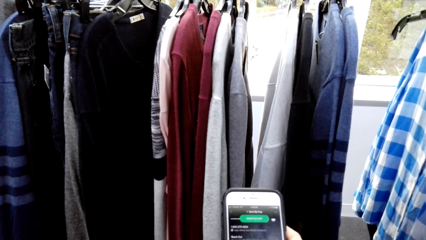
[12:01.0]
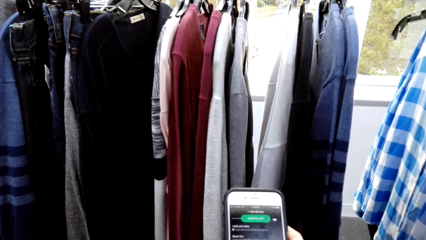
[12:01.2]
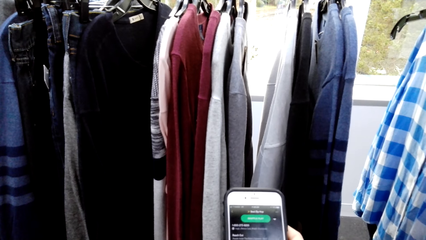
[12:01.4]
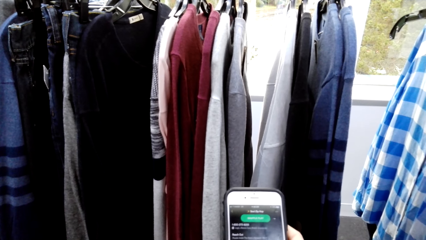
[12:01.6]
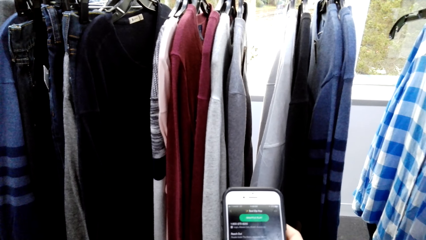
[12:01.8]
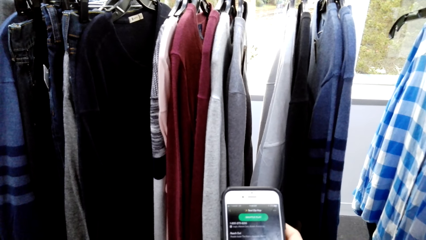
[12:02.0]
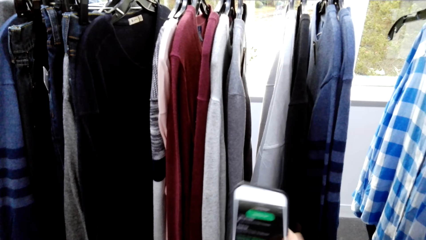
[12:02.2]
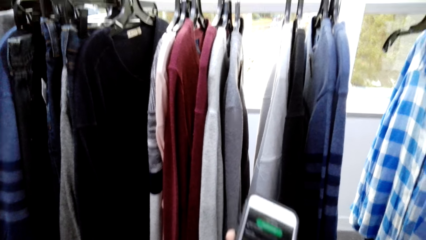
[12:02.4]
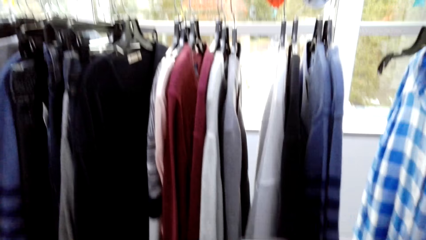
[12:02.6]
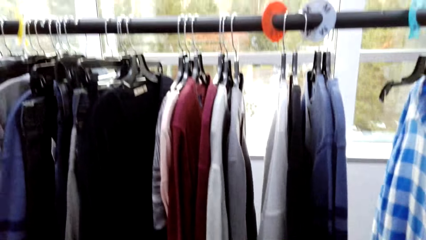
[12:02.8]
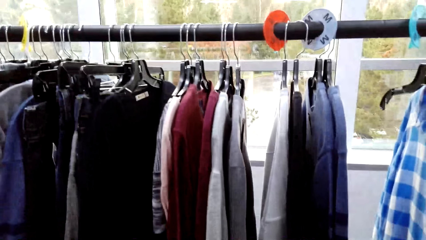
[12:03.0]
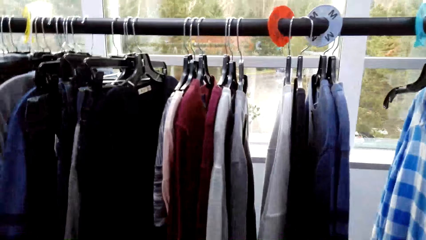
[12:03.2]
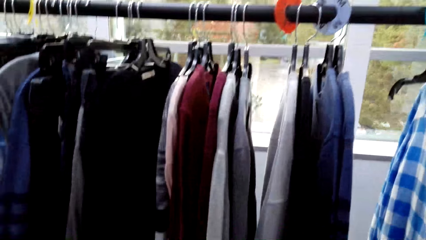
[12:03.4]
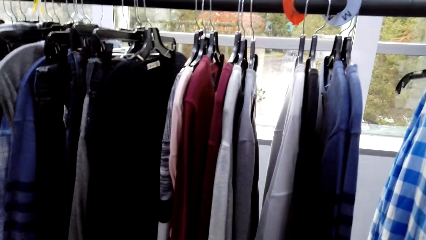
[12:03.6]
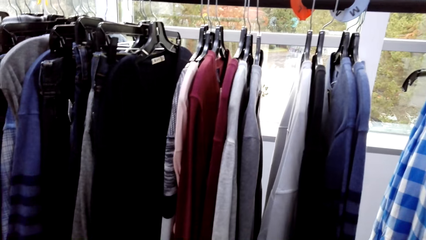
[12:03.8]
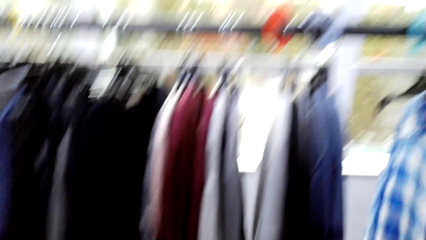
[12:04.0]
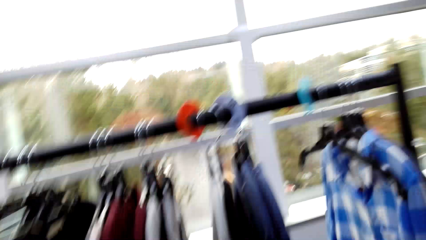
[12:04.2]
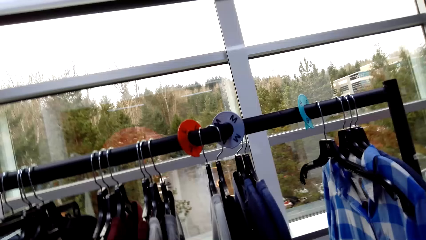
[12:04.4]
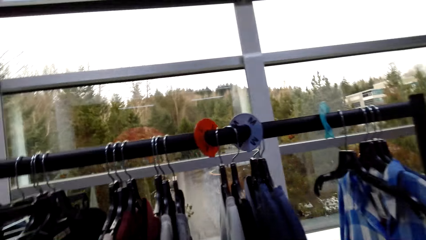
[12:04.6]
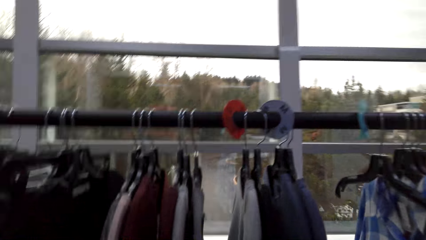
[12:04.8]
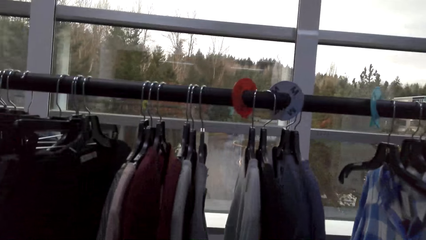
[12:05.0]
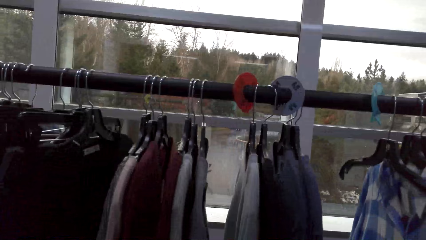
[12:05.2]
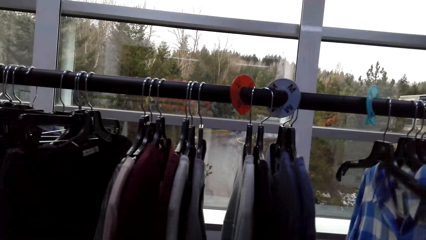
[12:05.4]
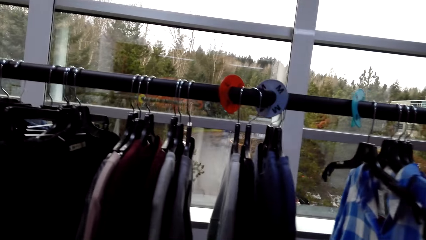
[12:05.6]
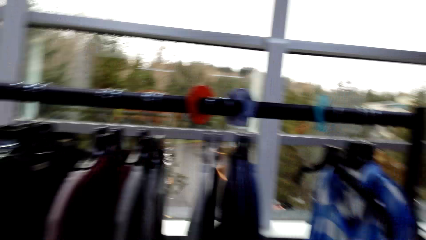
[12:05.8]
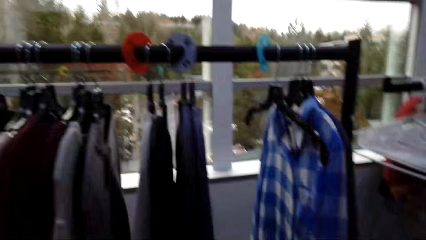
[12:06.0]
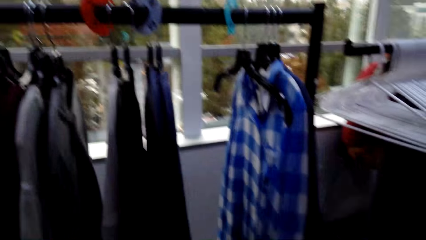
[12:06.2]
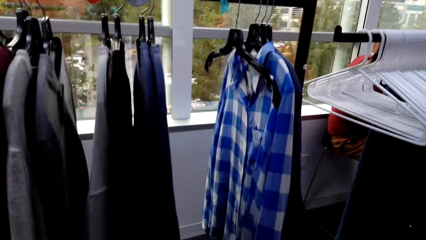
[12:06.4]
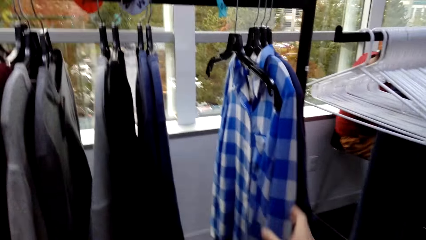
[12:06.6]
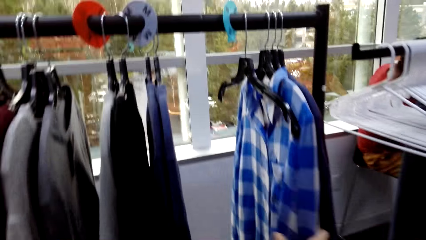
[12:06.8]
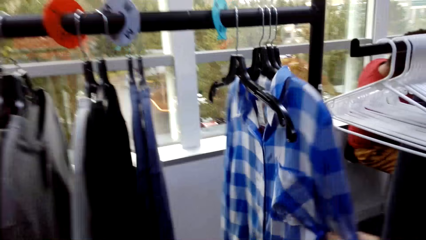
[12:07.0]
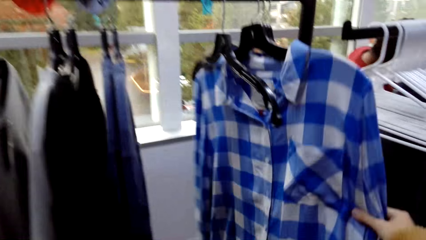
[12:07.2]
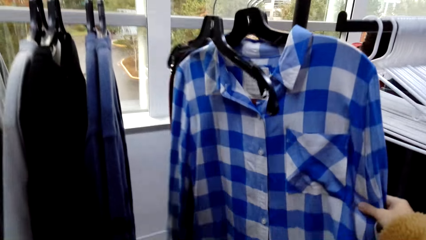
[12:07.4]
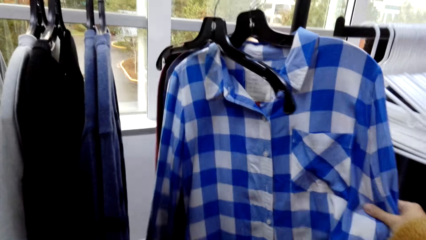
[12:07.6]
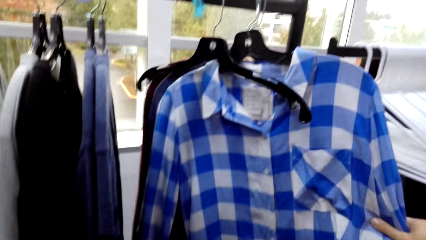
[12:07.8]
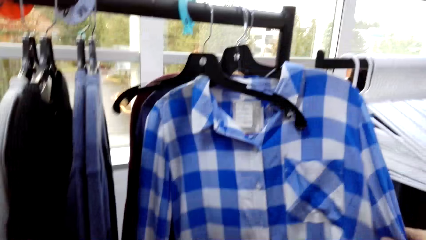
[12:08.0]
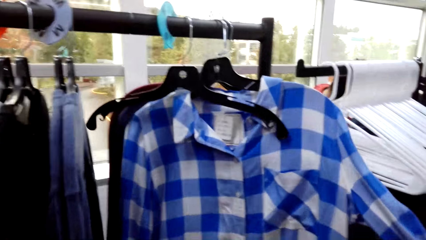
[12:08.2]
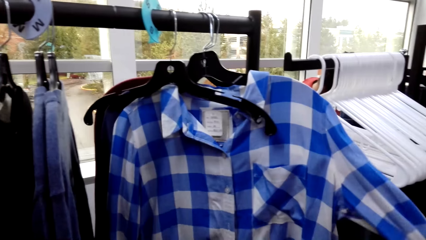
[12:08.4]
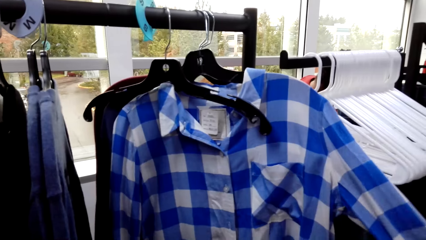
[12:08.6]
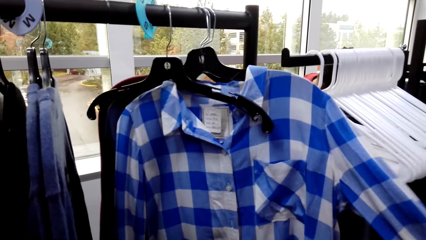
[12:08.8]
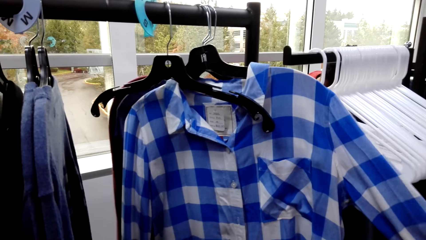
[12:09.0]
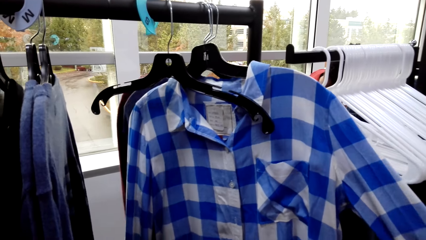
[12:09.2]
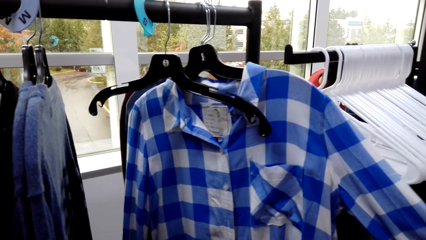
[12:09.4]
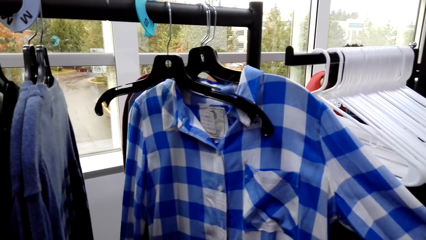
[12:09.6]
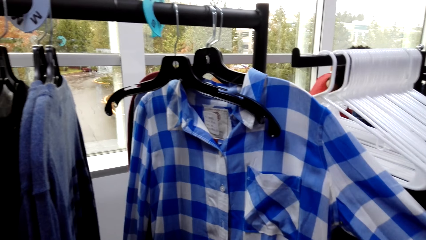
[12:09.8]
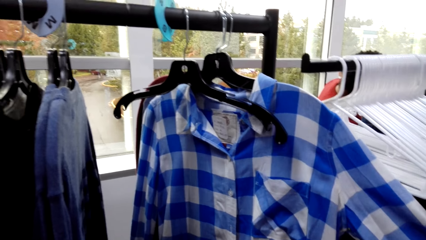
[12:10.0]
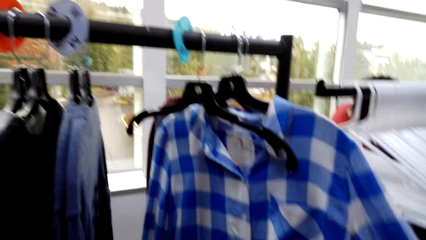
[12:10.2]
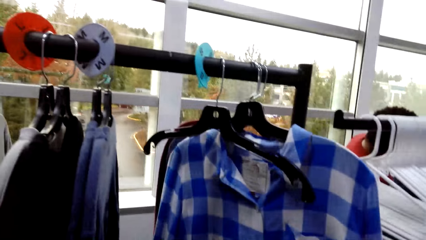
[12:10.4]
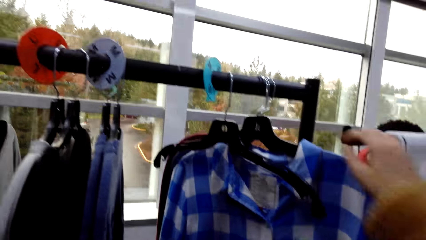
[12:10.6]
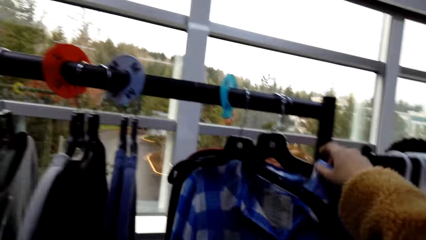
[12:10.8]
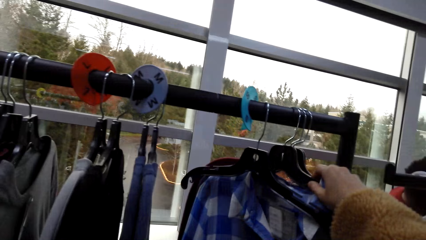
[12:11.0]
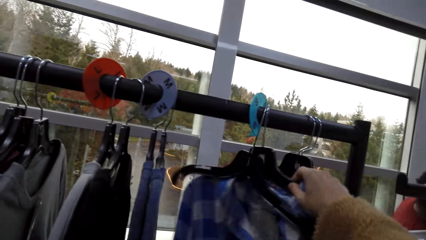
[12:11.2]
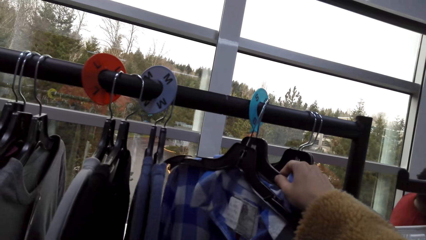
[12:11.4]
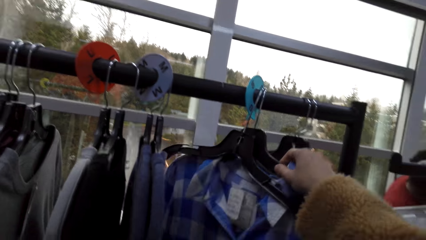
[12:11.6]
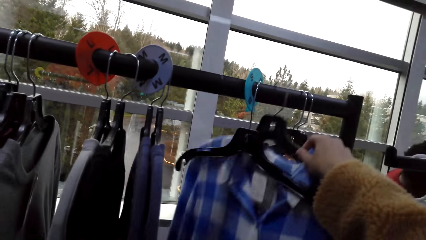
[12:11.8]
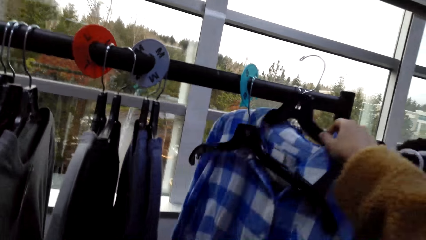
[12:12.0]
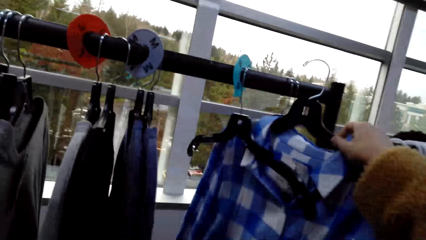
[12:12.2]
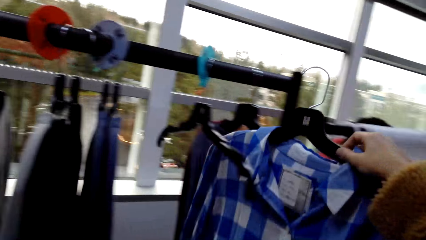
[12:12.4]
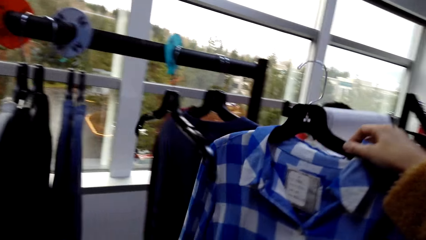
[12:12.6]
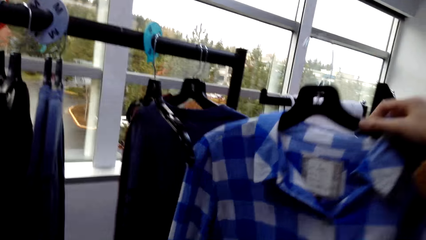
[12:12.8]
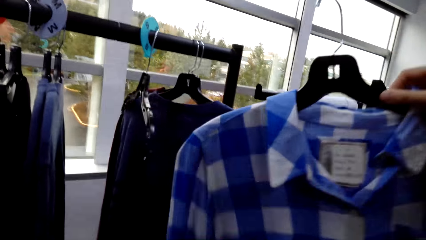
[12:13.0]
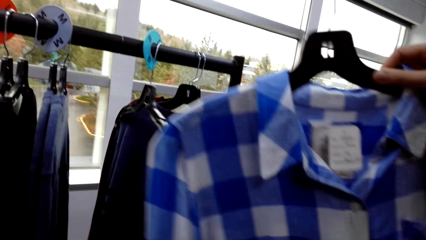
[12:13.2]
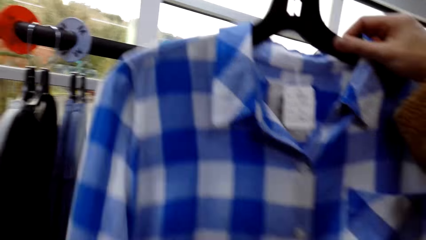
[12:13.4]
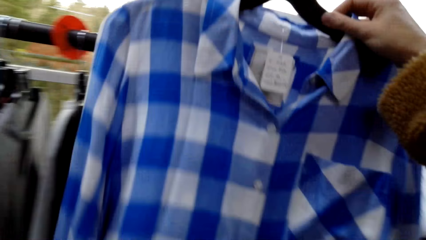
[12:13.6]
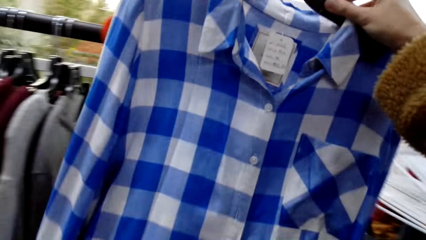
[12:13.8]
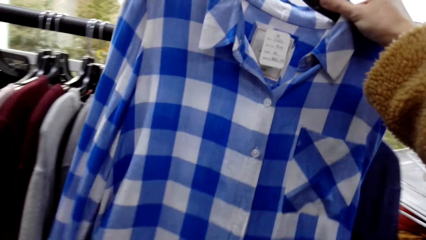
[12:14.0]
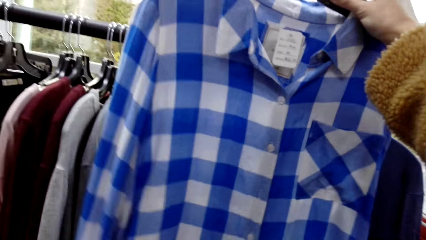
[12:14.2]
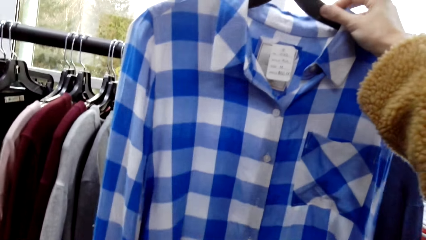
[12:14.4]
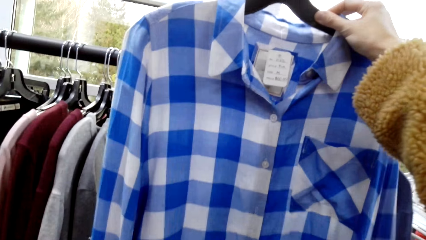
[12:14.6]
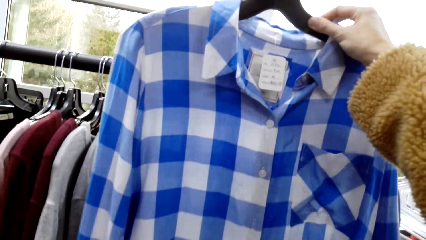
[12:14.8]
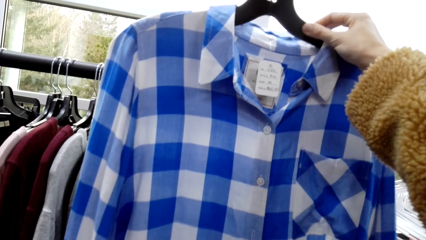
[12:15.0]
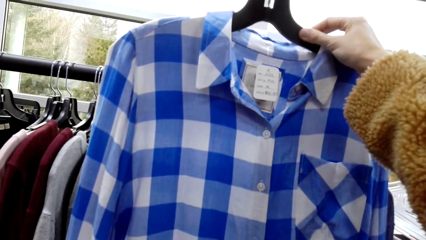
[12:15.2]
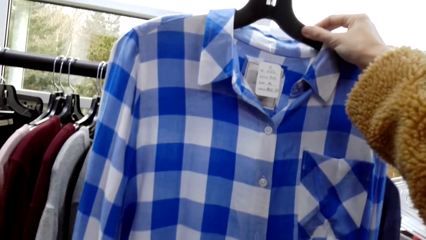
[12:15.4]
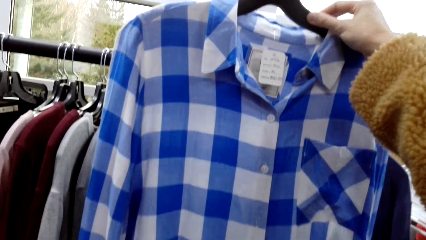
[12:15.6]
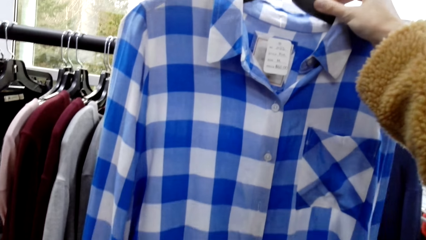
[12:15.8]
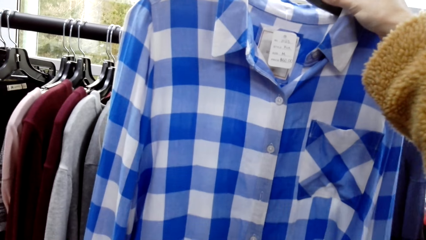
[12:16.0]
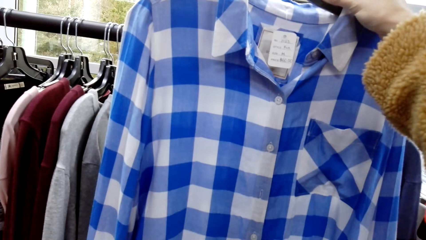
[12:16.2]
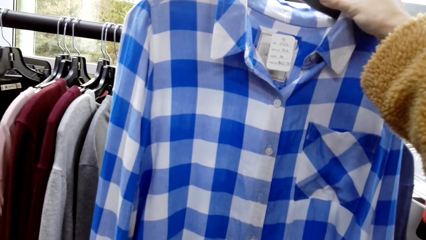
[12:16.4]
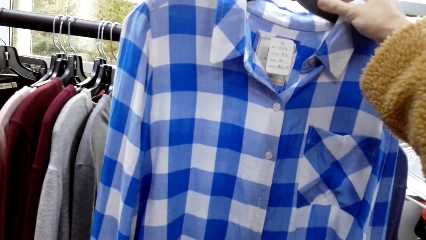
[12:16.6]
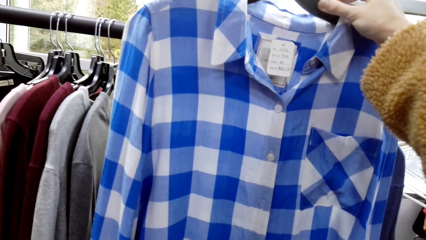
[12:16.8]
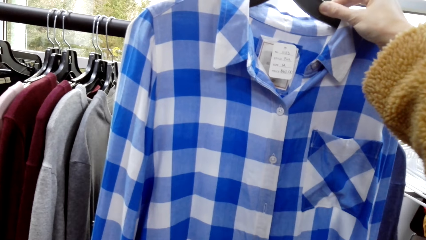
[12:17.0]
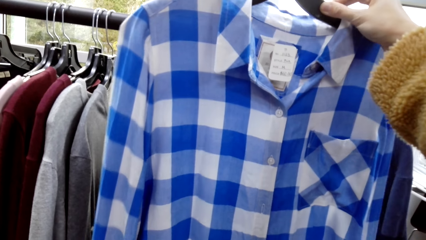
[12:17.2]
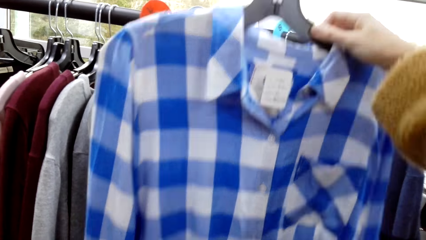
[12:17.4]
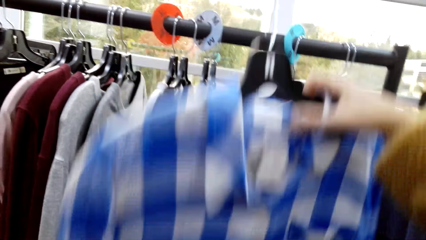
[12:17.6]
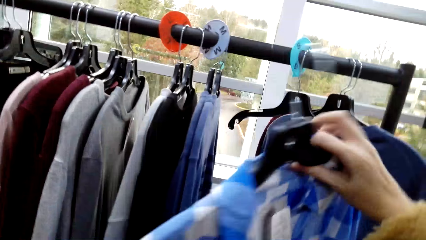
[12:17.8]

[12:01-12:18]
The camera wearer moves her body. She looks at the clothes on the hanger. She touches the shirt. She holds the shirt. She looks at the shirt. She removes the shirt from the hanger stand. She holds the hanger. She holds up the shirt. She looks at the shirt.
